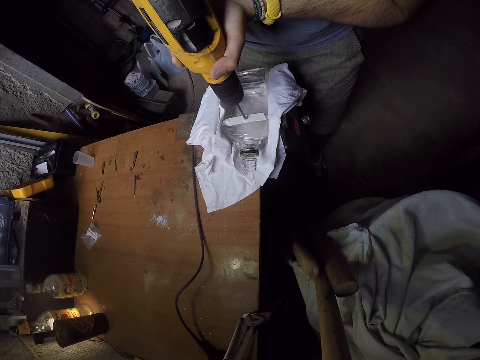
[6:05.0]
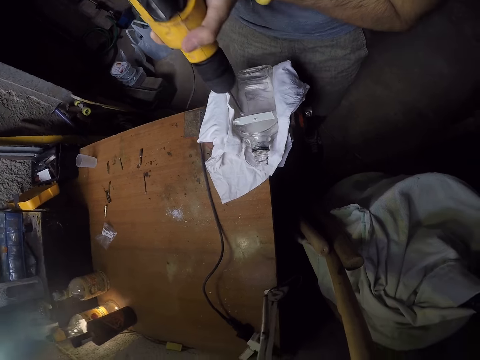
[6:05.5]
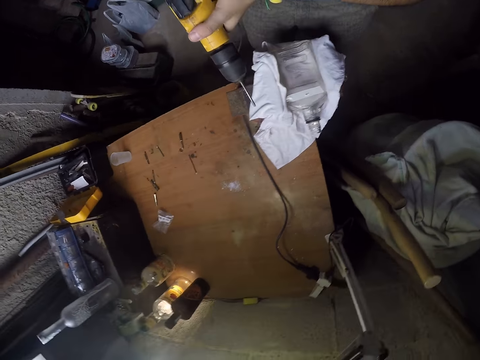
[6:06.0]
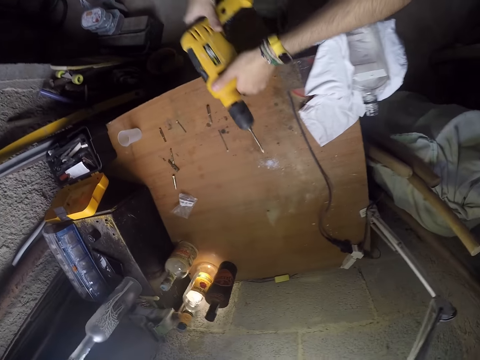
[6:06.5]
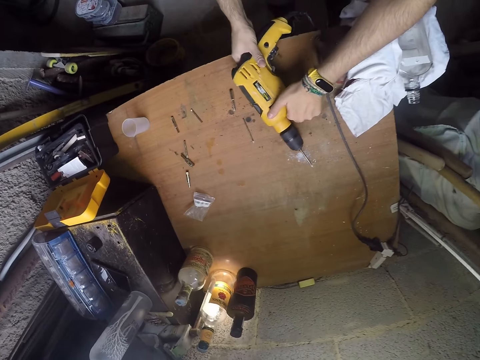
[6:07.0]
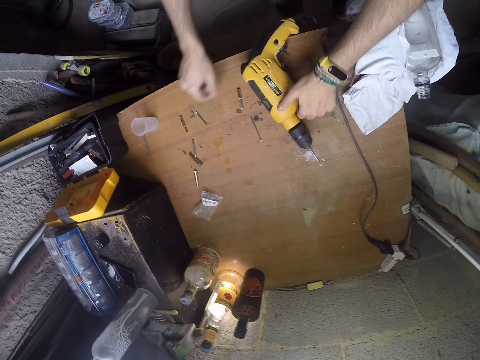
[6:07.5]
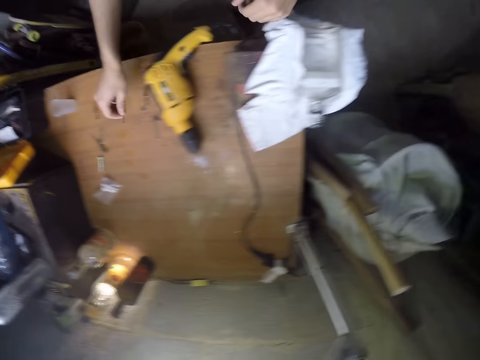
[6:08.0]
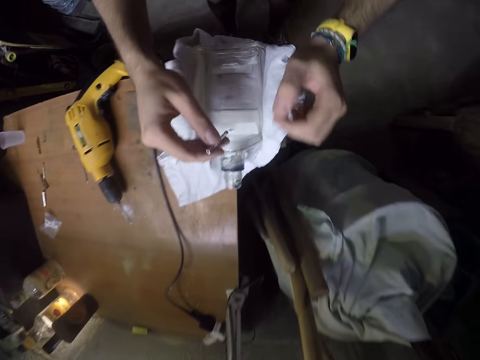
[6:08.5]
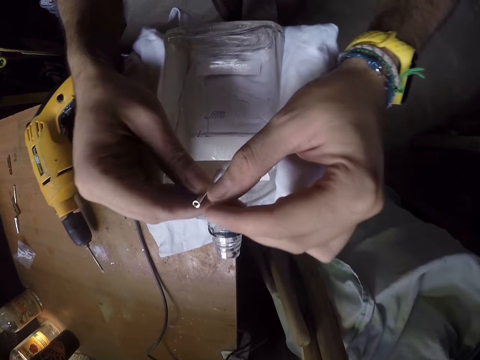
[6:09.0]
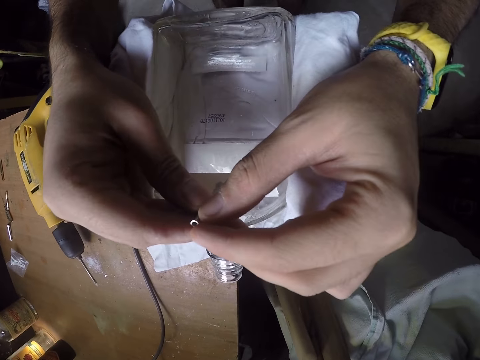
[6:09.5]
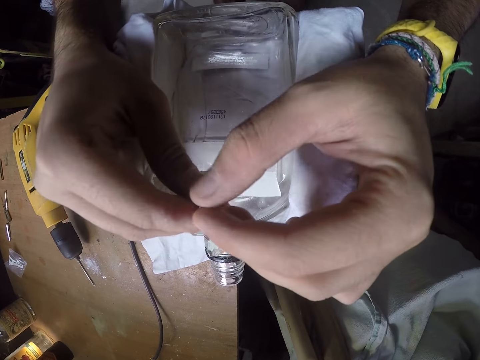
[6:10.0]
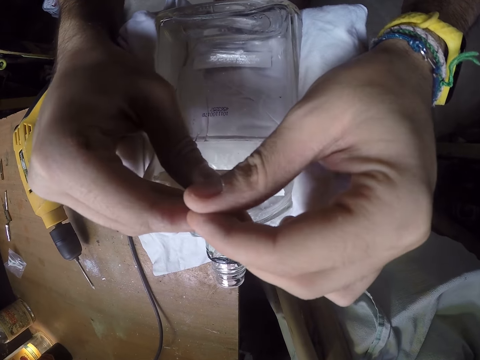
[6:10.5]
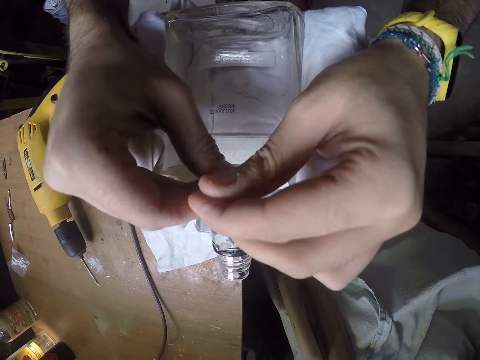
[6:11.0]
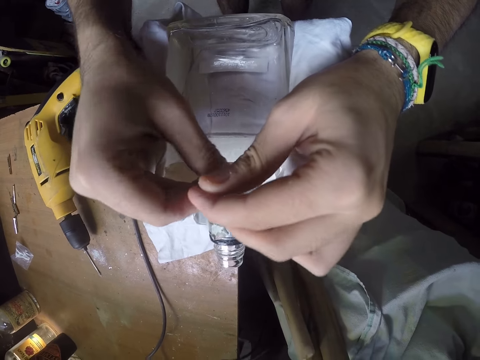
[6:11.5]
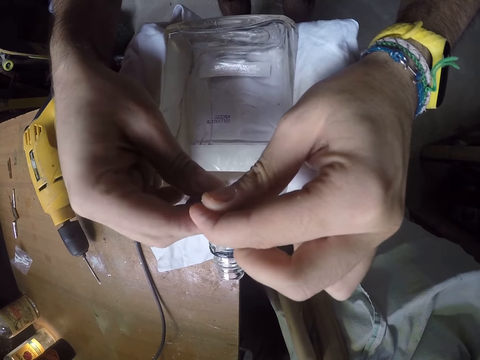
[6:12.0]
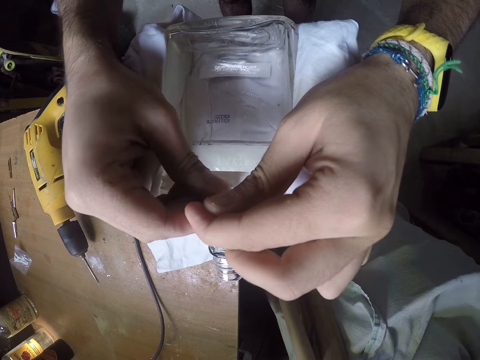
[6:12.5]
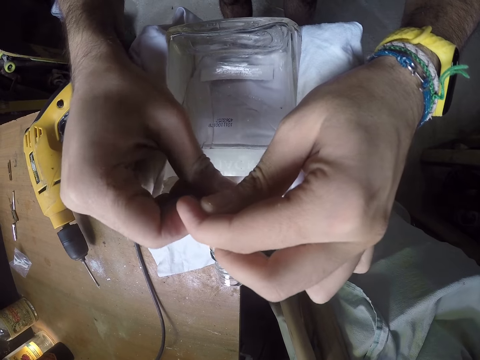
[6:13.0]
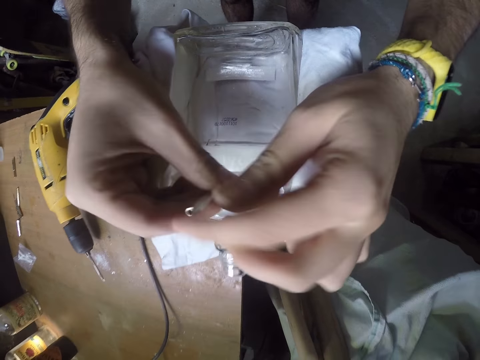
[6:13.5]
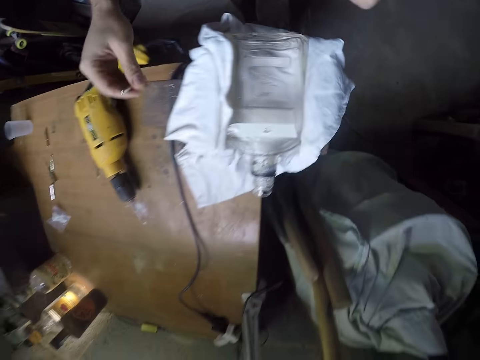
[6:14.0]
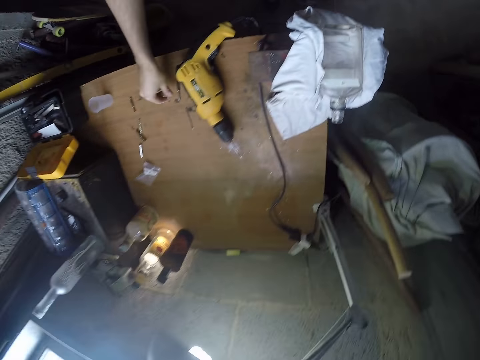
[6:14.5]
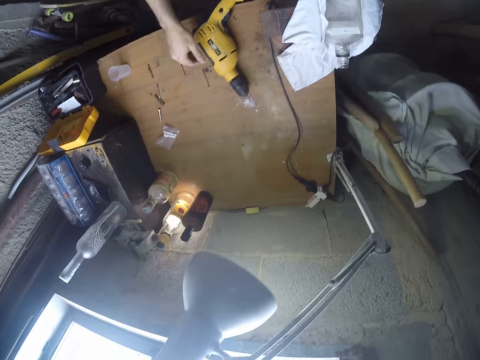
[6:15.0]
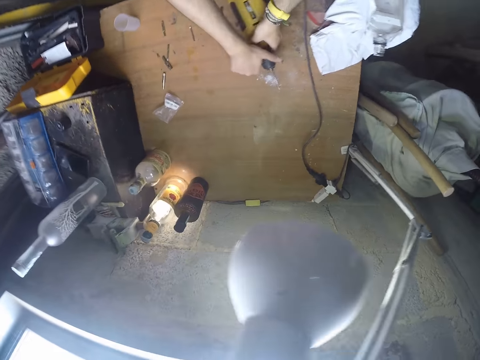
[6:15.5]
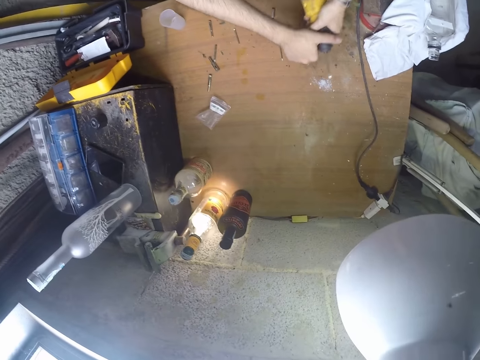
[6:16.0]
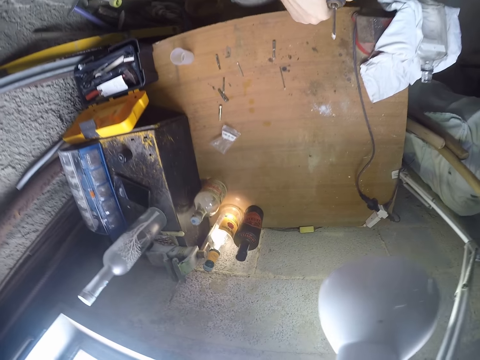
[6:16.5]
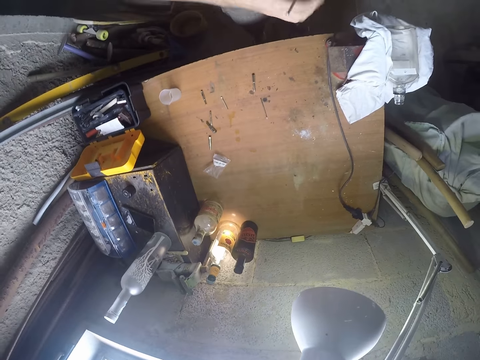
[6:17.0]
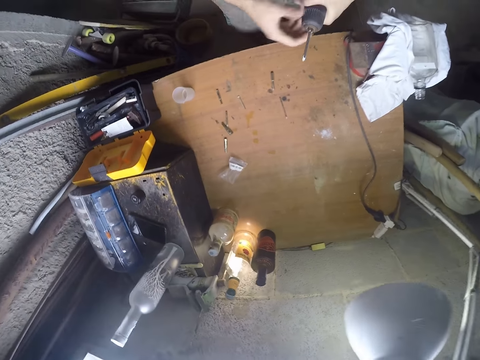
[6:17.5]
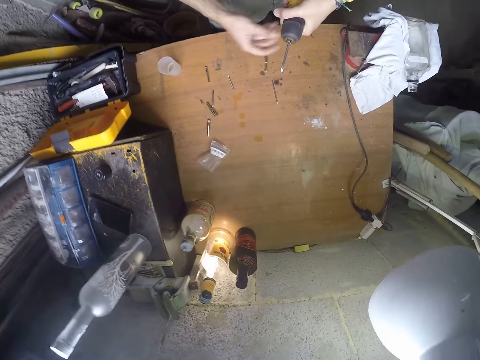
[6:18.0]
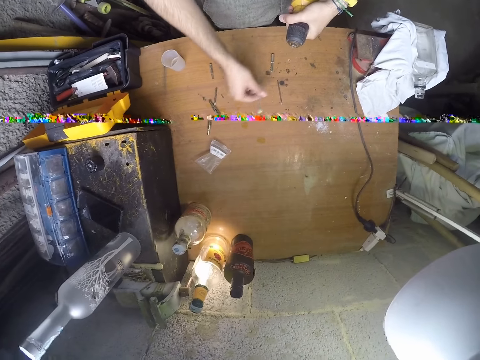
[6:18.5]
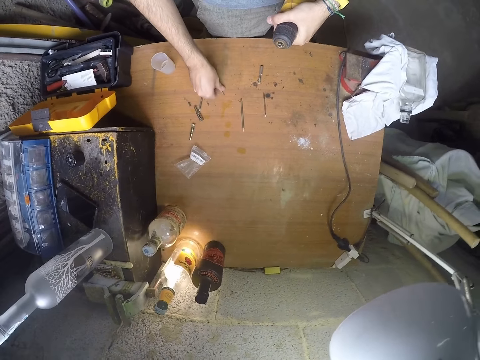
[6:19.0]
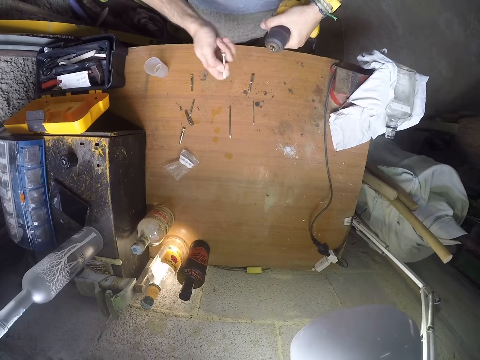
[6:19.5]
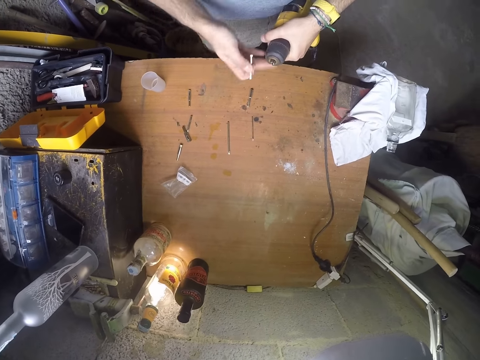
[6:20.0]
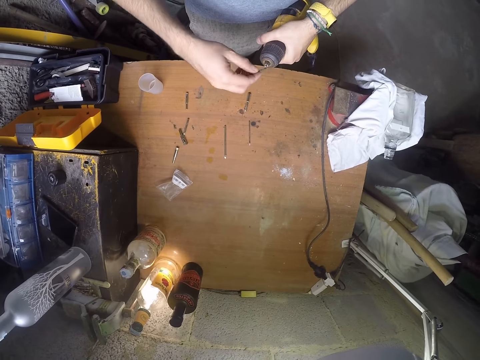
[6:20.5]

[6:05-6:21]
The camera wearer drops the power drill in both hands on the table. He picks up the screw on the table with his right hand. He presses the screw into the bottle with both hands. He drops the screw in his right hand on the table. He picks up the electric drill on the table with both hands. He unwinds the screw in the electric drill in his left hand with his right hand. He drops the screw in his right hand on the table. He picks up the screw on the table with his right hand.

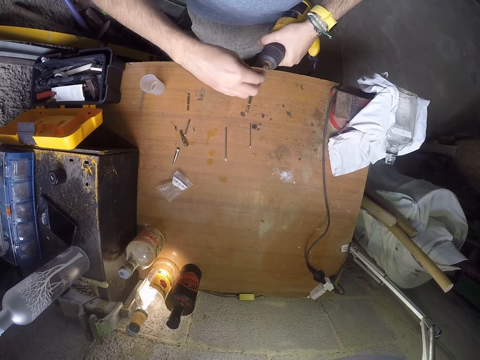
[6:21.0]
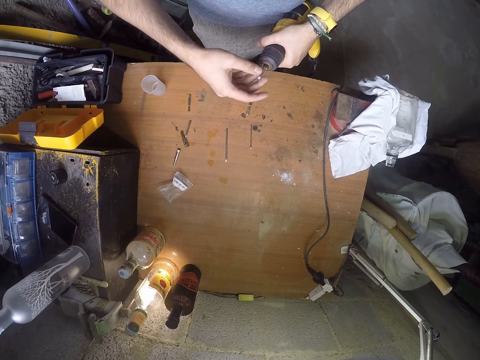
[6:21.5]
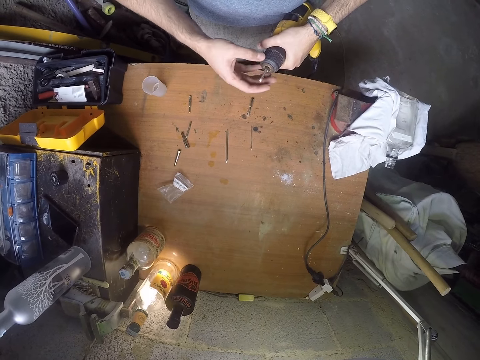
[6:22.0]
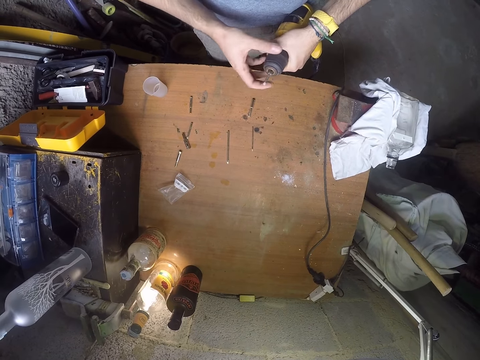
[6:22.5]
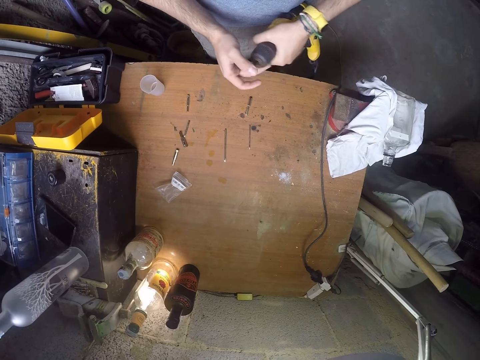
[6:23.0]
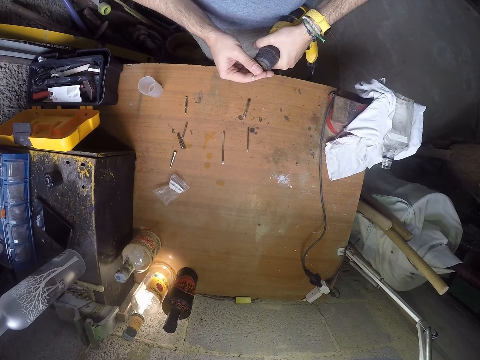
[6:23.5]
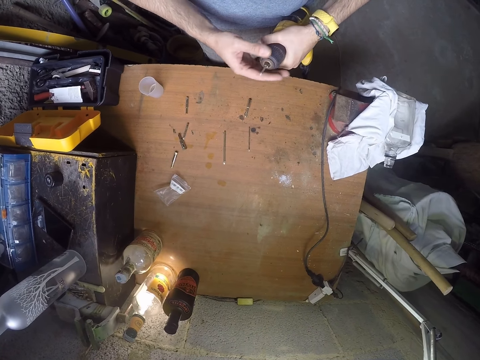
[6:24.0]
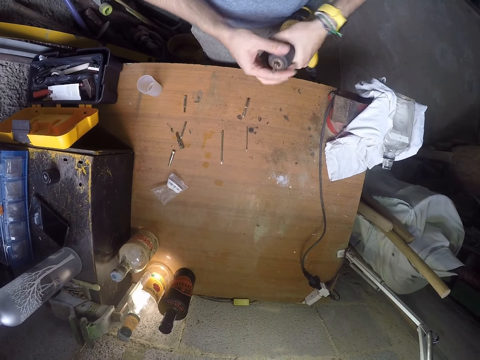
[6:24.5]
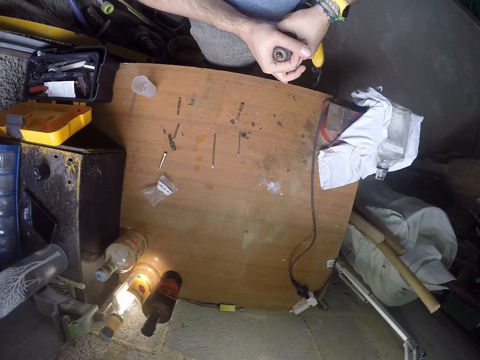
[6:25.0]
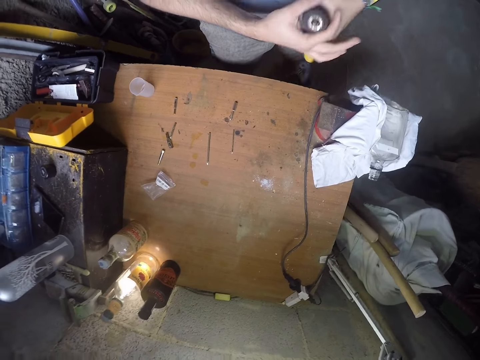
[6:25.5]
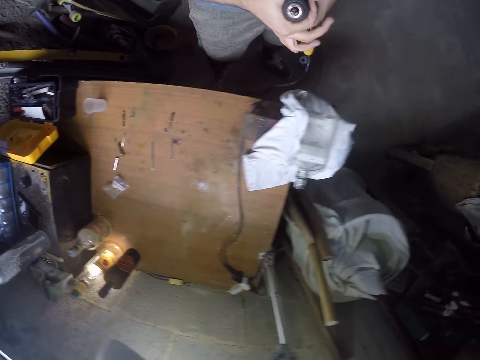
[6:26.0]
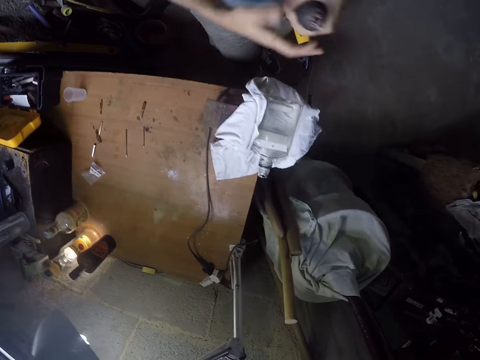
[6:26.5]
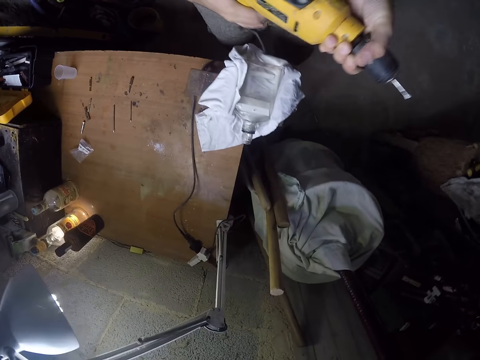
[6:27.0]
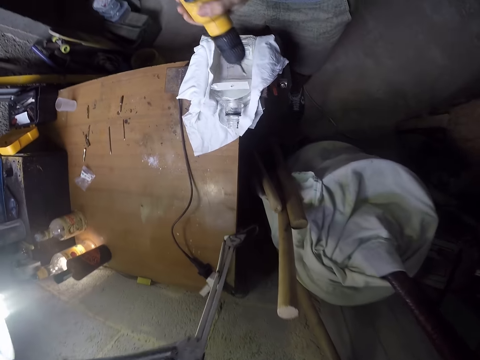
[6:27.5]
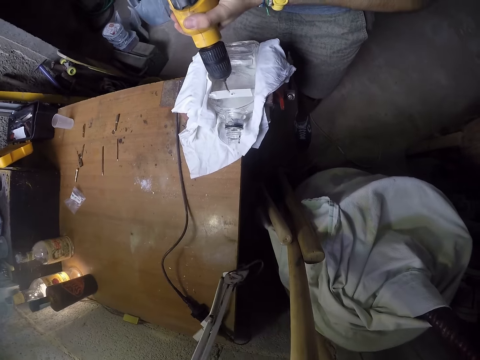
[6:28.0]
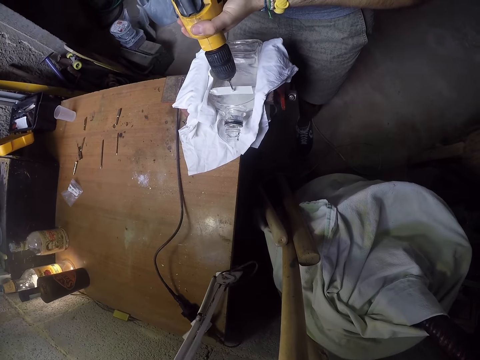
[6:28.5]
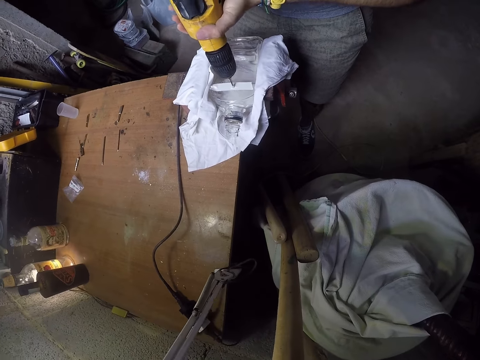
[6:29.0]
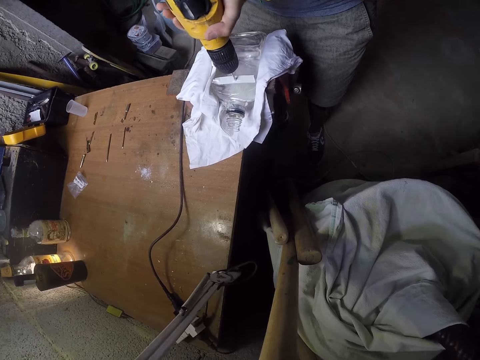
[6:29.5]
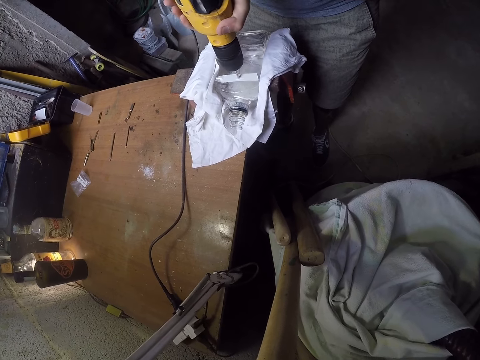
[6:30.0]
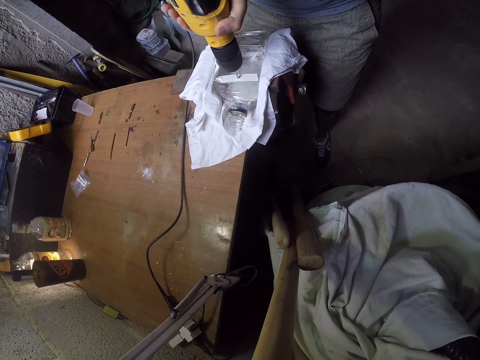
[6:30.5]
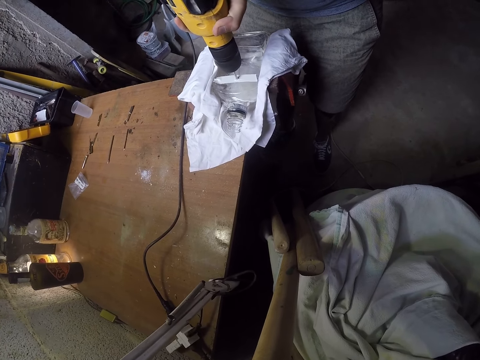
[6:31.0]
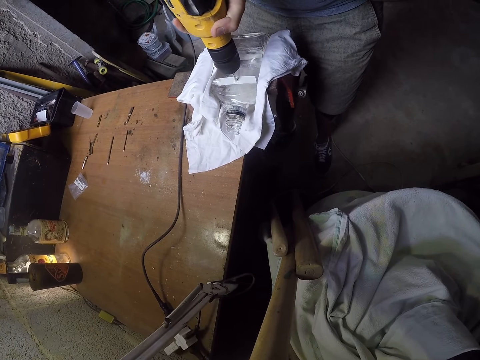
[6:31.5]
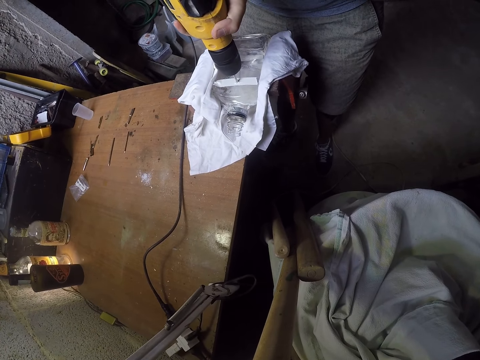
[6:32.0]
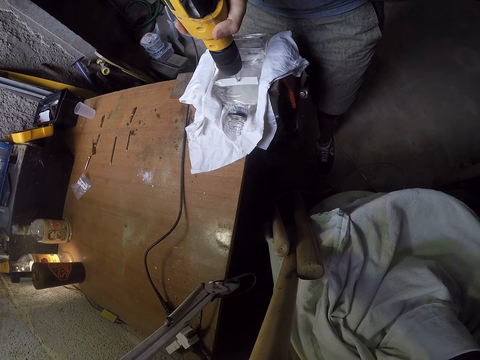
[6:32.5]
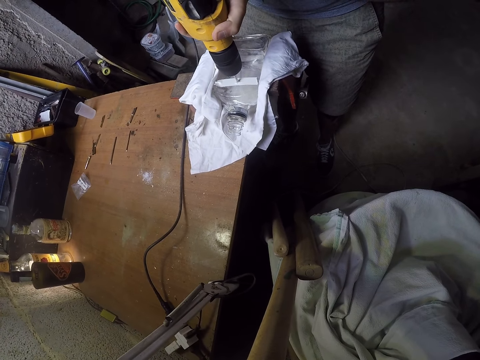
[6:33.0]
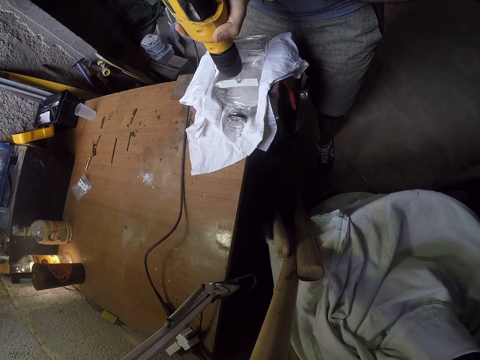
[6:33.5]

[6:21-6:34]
The camera wearer fastens the screw in his right hand into the electric drill in his left hand. He drills the hole in the bottle with the electric drill in both hands.
